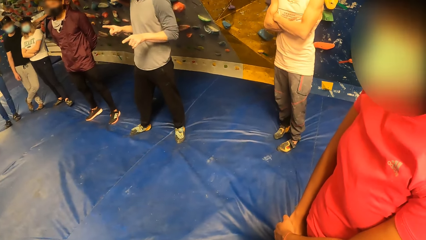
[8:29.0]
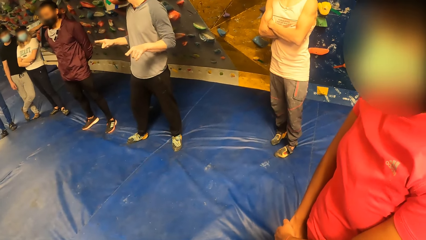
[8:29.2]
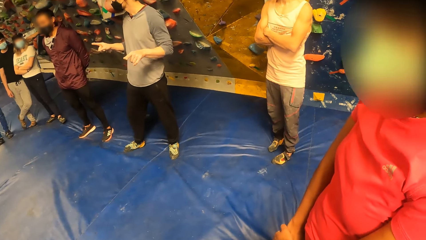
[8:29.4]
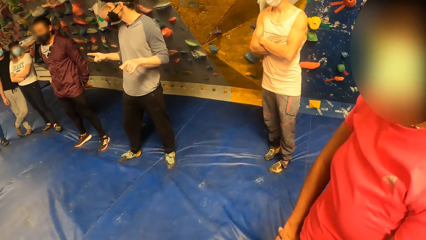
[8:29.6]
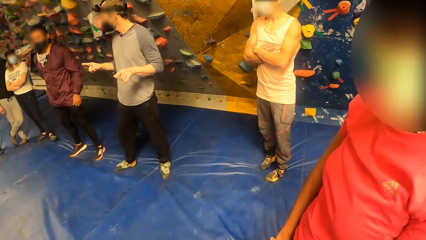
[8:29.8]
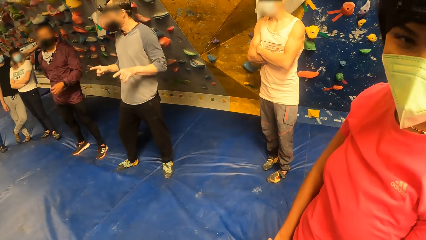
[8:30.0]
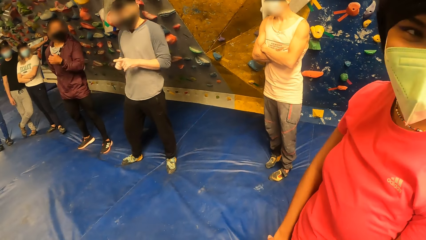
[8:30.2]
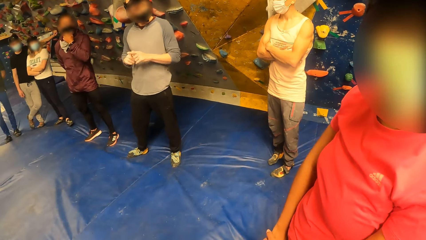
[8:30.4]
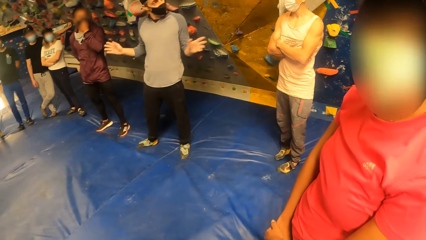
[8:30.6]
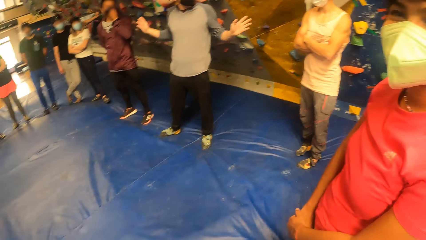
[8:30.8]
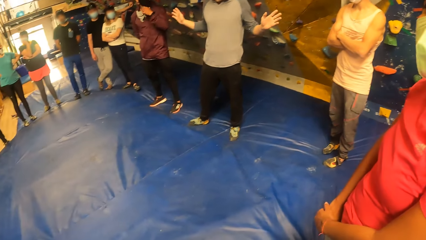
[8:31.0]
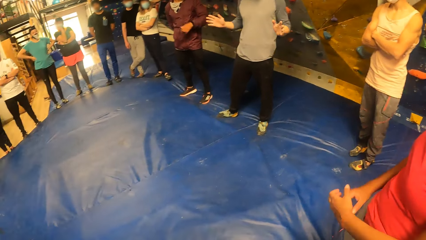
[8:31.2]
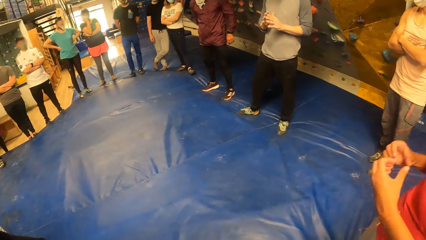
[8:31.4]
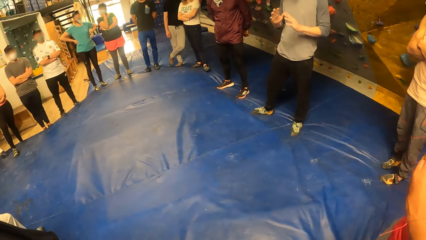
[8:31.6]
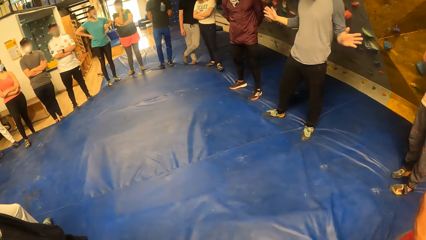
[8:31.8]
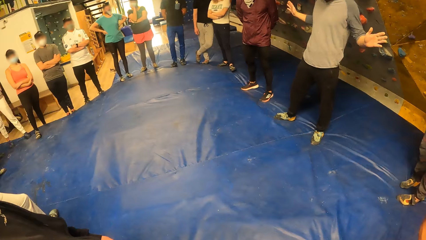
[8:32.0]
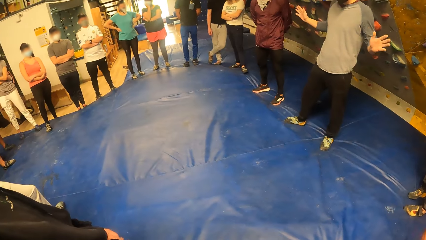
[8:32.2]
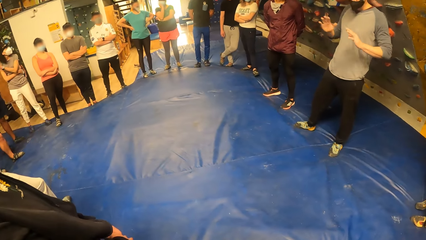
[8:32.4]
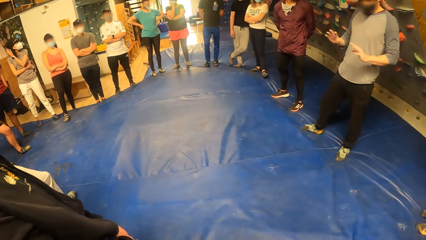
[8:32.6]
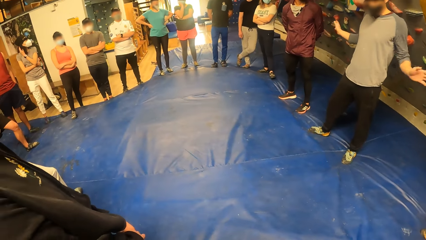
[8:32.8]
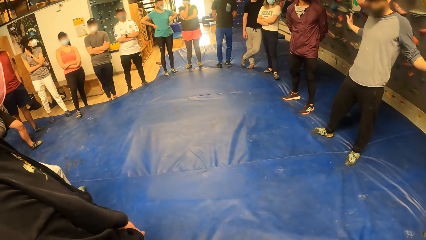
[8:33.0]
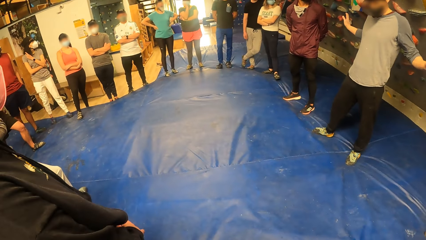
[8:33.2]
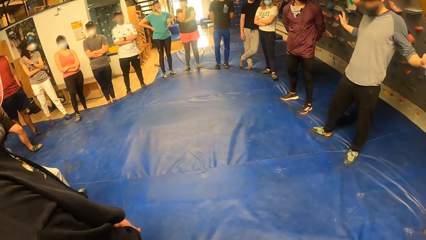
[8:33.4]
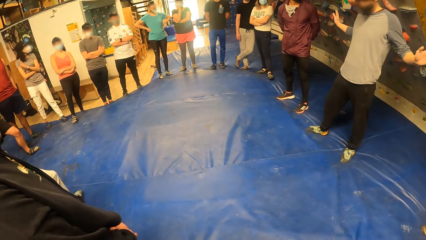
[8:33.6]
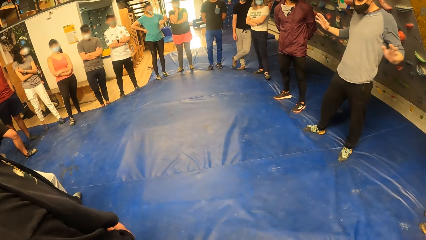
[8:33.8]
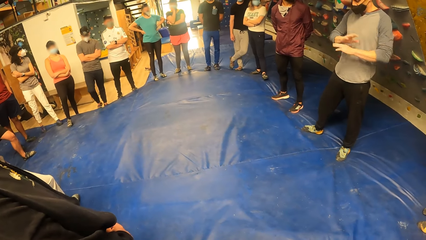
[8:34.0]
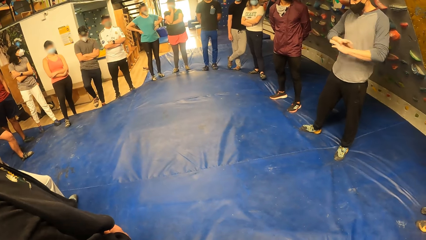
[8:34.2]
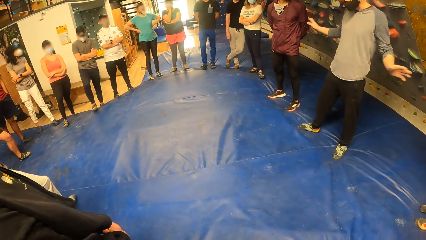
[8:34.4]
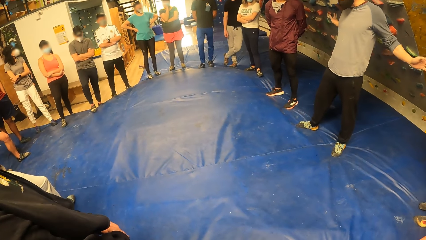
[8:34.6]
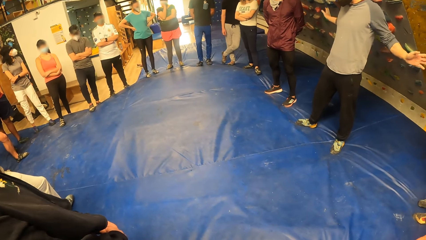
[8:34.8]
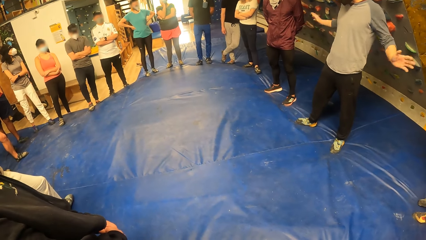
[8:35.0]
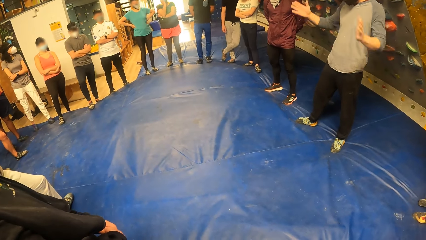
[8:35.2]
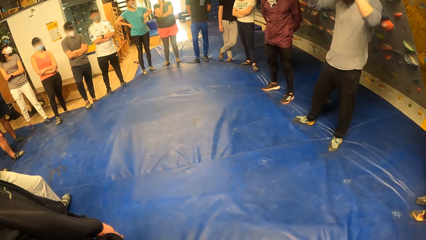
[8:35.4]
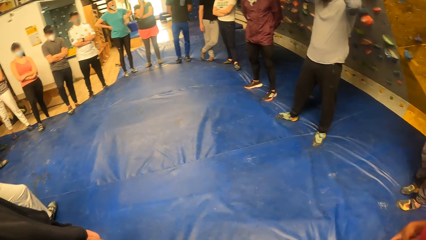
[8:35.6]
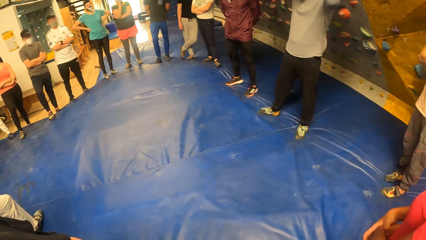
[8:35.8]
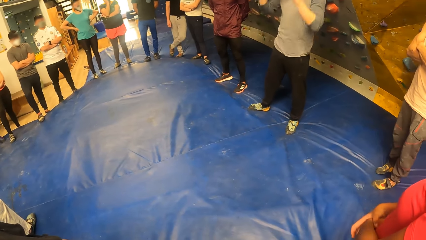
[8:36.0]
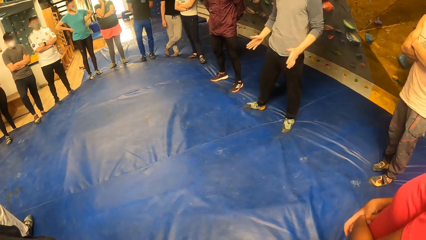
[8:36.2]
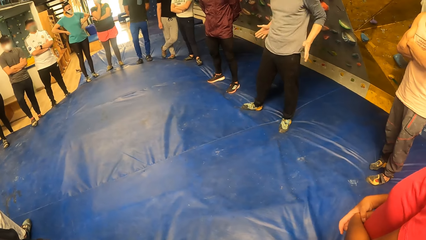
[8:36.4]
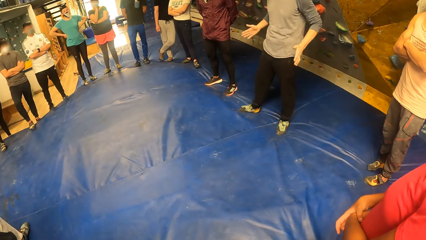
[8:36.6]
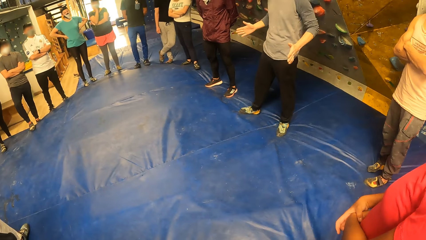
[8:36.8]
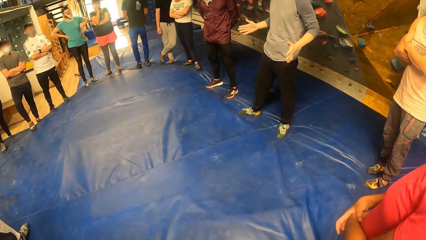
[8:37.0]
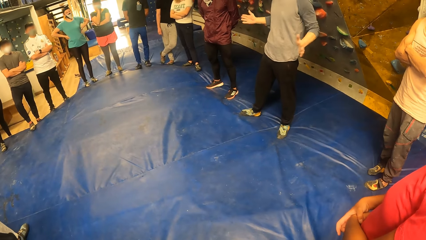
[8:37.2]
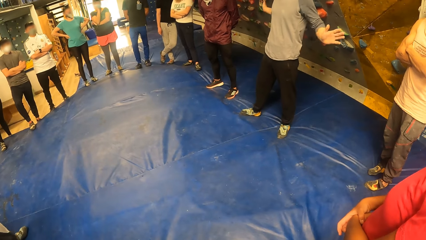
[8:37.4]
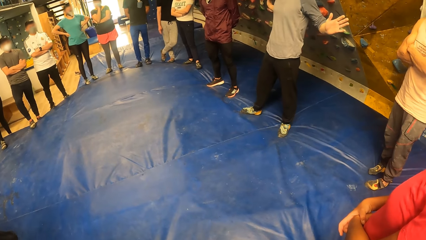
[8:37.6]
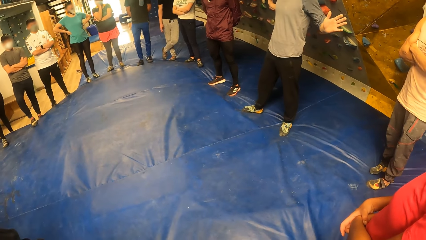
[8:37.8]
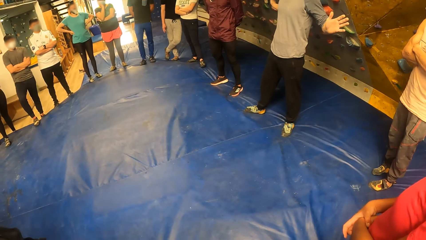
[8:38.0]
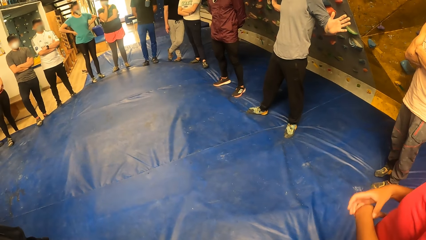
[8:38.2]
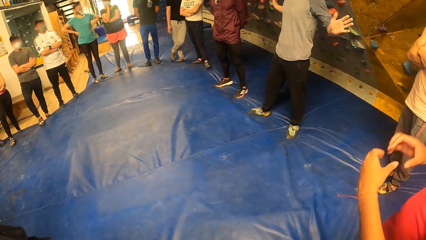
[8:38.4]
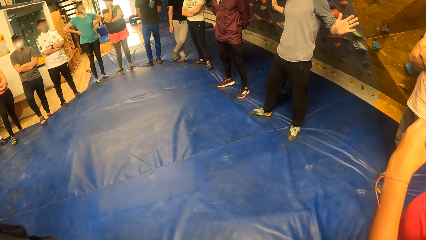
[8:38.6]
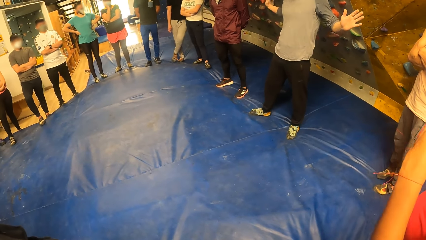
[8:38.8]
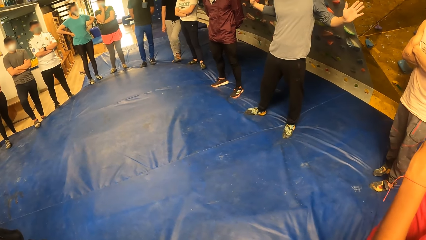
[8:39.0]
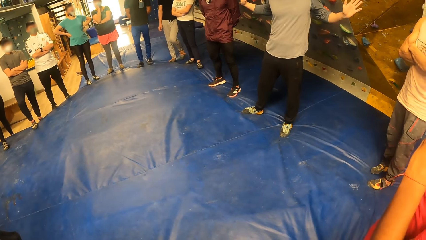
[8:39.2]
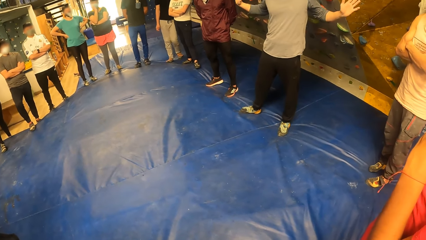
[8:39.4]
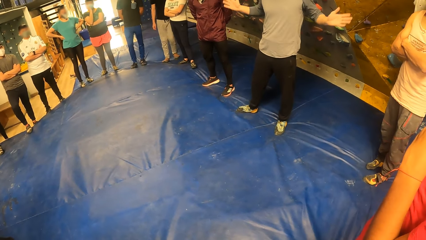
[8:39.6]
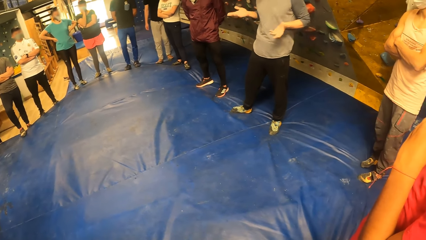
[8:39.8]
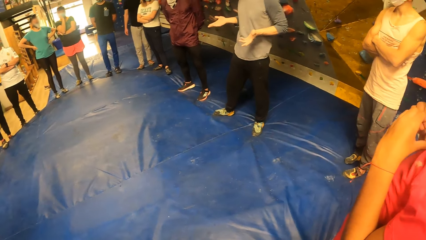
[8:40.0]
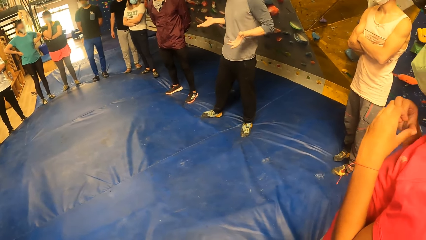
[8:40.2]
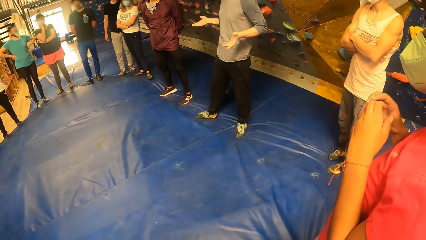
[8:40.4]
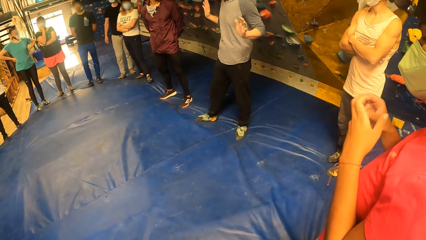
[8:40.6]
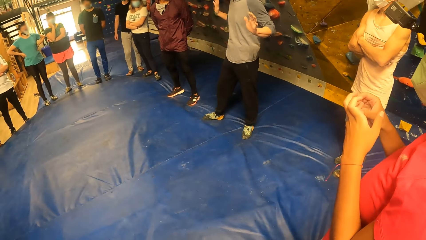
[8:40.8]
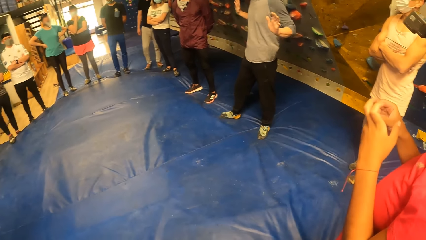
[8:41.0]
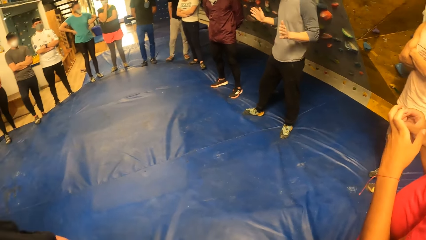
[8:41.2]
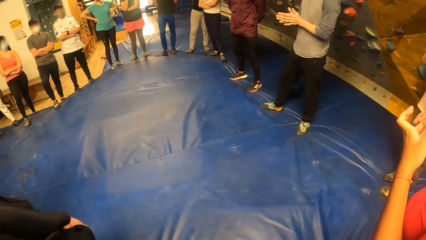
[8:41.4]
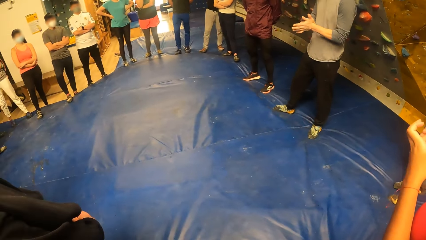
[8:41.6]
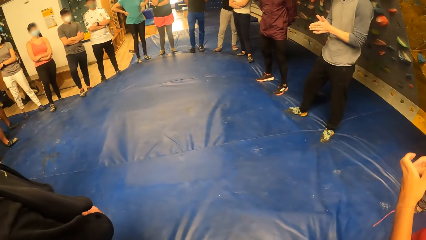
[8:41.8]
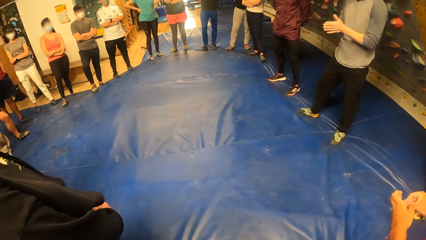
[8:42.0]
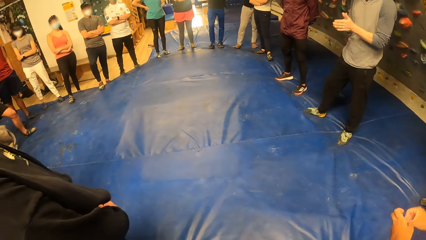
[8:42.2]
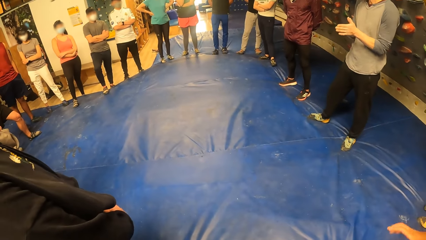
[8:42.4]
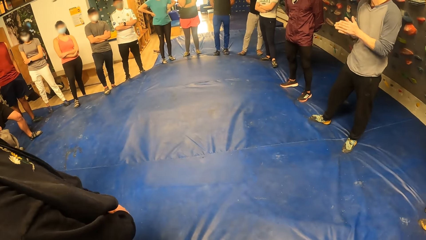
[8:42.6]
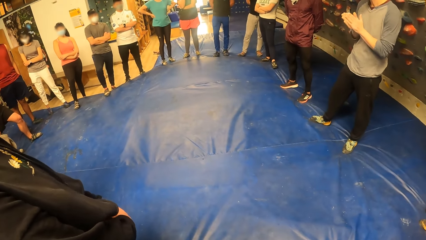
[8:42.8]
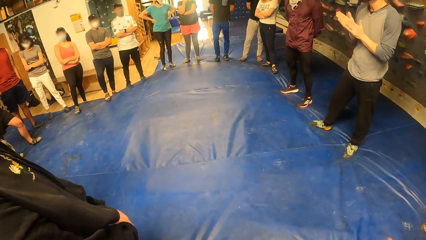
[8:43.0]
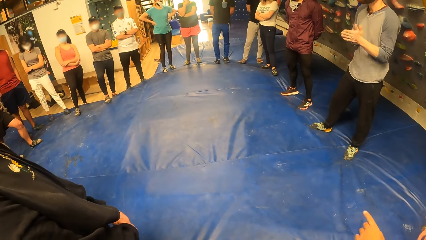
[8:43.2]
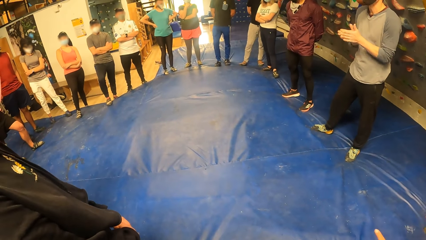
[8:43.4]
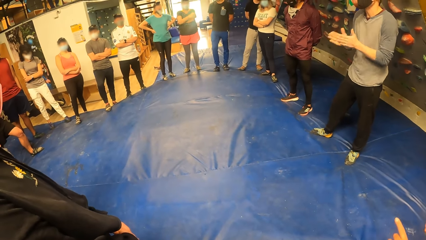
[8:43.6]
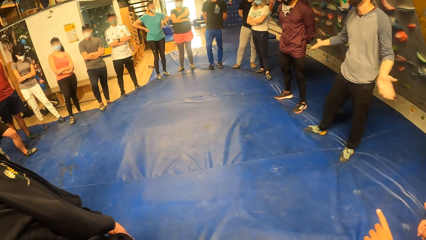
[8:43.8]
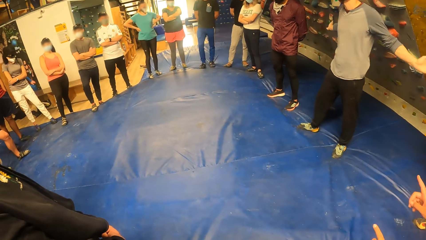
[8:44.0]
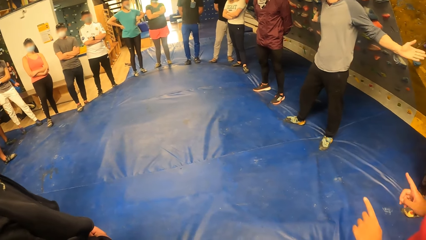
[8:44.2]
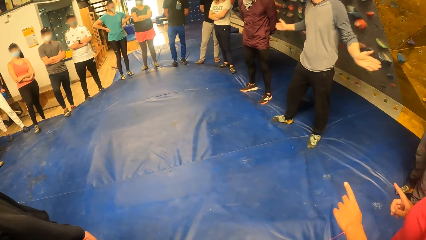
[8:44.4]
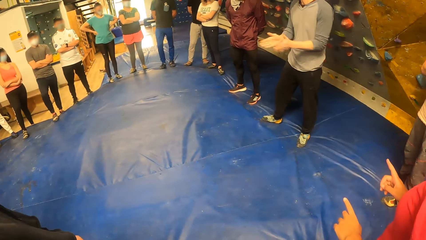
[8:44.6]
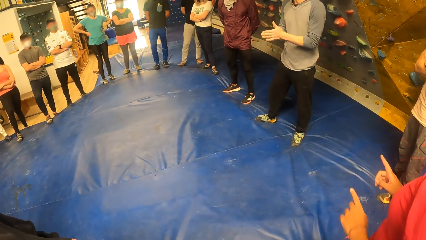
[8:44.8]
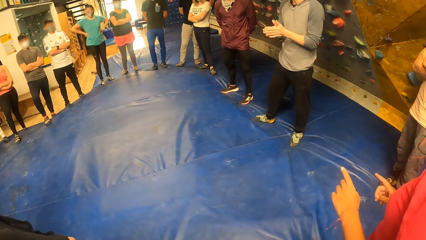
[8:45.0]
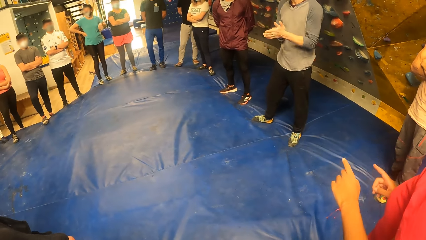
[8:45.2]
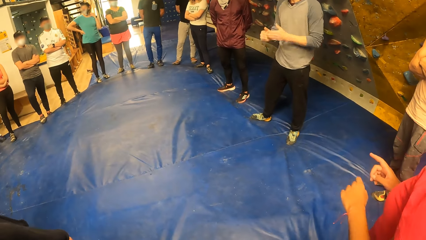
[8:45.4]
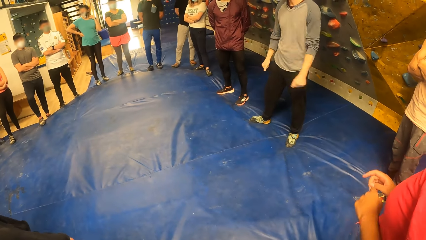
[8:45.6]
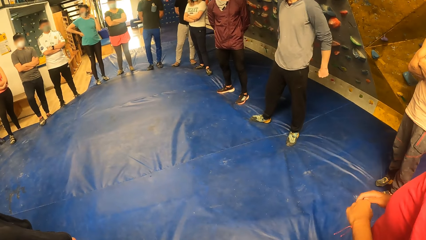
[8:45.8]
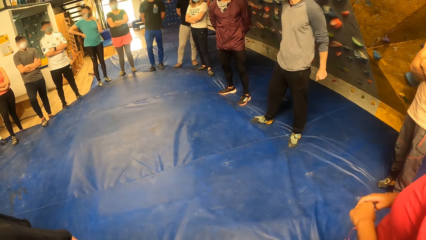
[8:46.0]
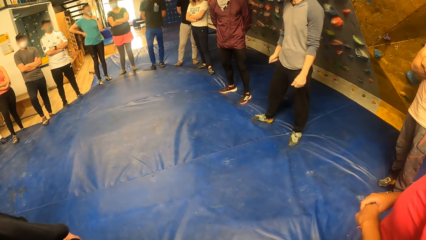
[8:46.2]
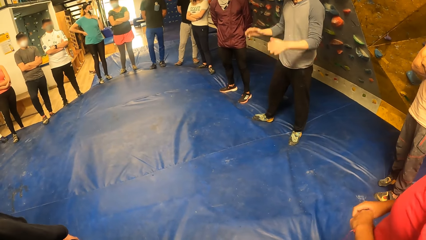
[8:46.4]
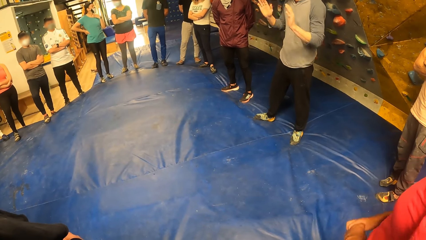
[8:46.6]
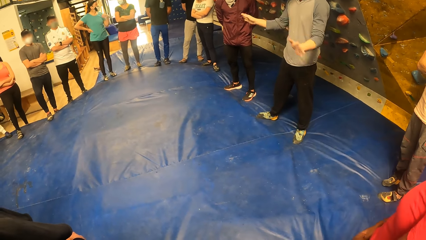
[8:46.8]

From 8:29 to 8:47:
The man adjusts his facemask with his left hand. The camera wearer interacts with a lady. A woman adjusts her hair with her left hand.
